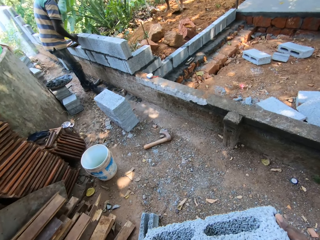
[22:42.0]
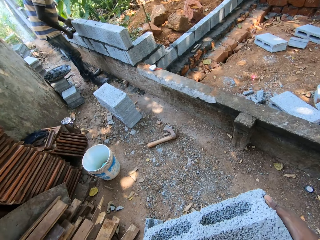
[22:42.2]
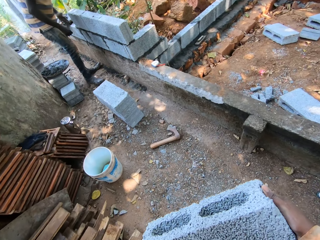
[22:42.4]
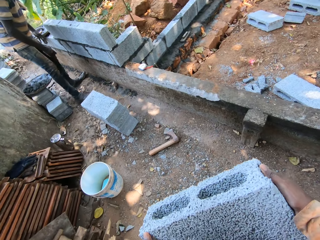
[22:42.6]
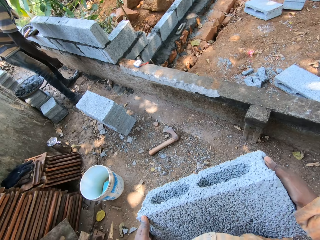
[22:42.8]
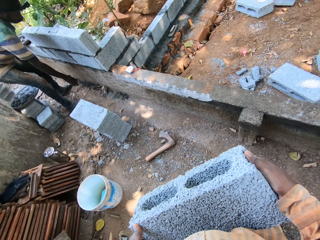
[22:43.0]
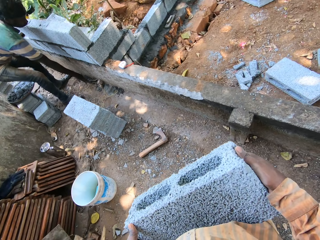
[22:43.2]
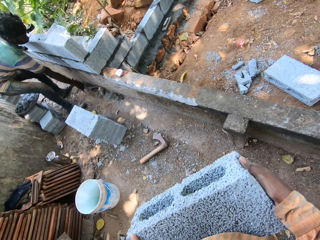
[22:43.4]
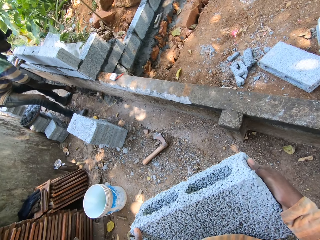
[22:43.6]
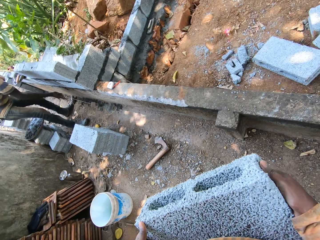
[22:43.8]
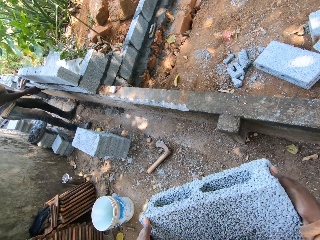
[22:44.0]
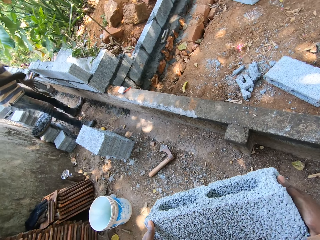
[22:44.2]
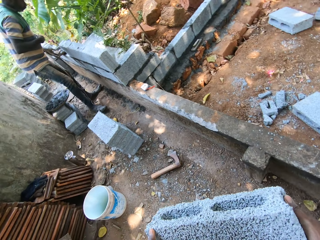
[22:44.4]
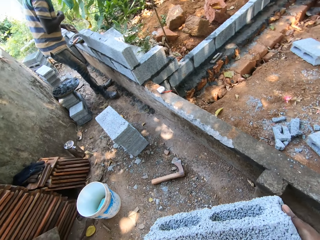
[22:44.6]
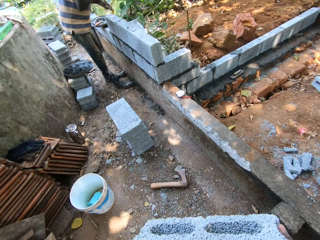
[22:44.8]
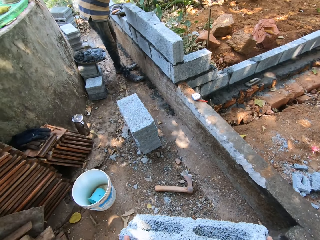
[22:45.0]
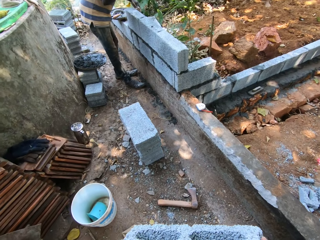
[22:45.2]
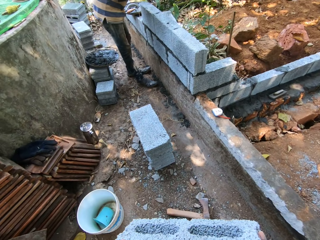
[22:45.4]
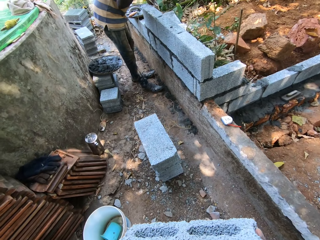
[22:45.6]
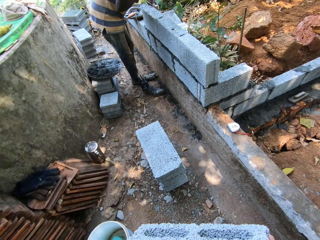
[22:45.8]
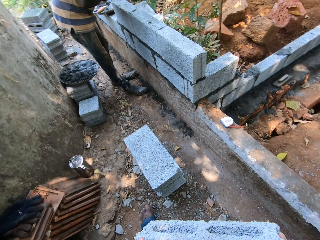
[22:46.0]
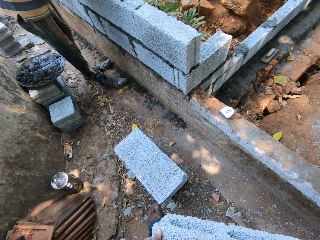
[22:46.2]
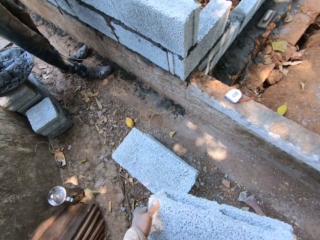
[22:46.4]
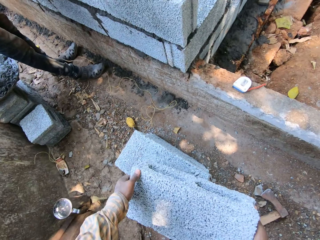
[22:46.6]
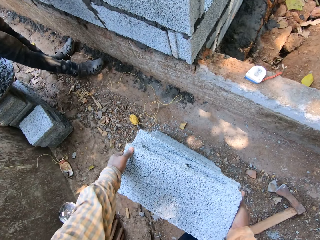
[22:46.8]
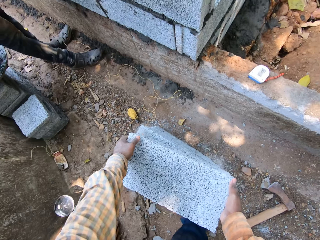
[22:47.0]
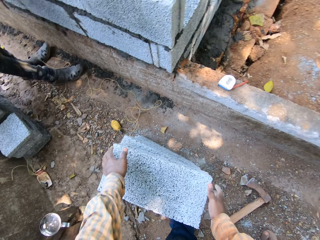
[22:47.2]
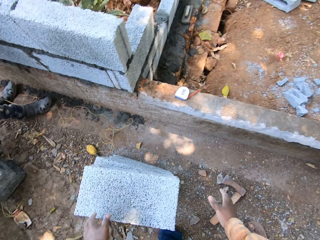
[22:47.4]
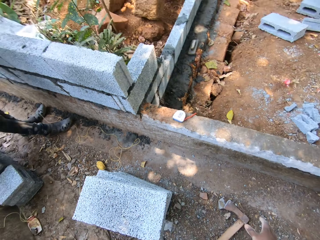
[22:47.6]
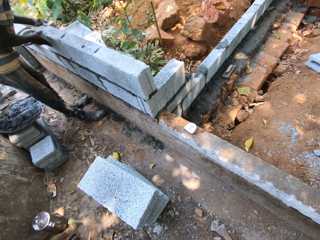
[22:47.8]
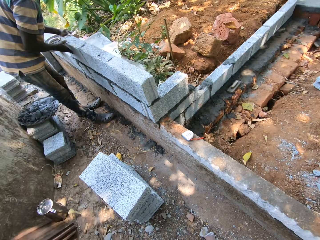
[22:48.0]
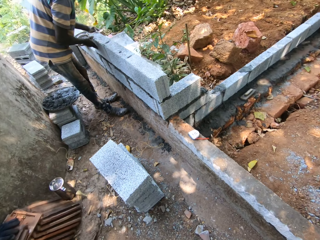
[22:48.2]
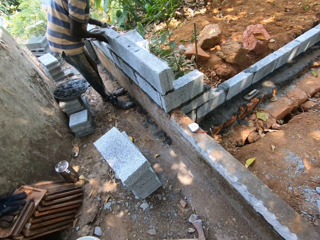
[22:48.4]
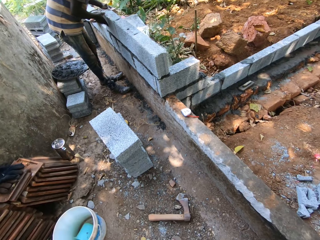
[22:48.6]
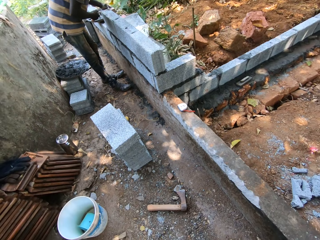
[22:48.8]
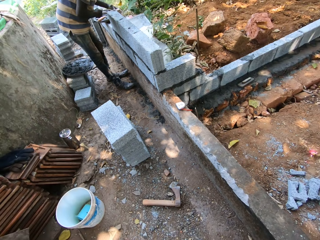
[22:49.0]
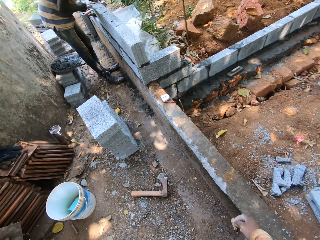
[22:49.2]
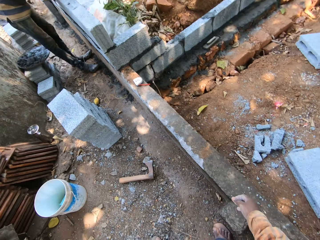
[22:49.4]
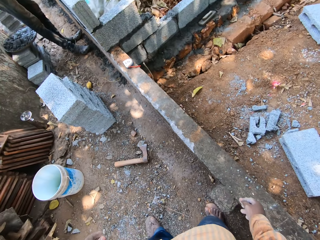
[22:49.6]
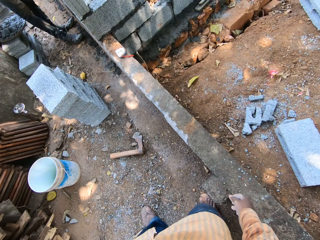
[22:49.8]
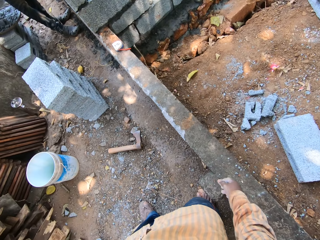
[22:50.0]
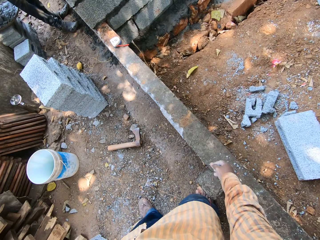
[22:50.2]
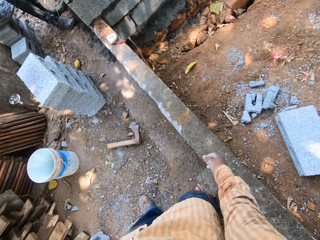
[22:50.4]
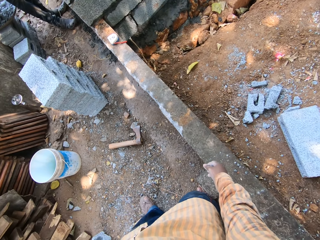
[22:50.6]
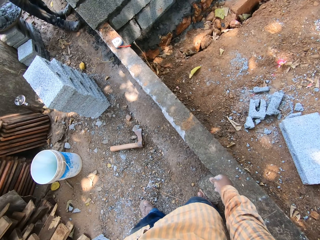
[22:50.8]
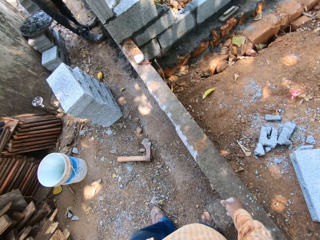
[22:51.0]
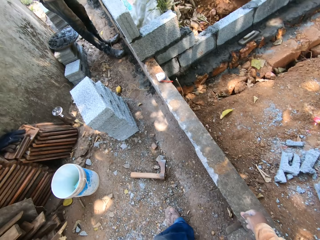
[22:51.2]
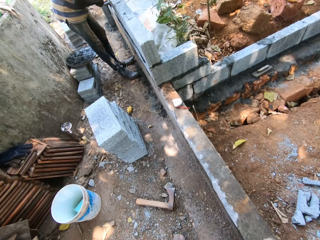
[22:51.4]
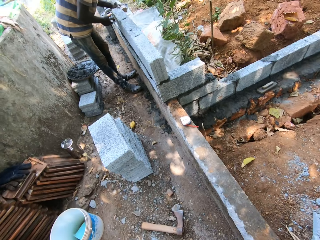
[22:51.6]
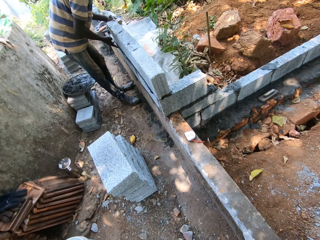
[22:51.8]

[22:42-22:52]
A man picks the plumb bob from the ground with his right hand. The man holds the plumb bob with both hands. The camera wearer walks. They place the concrete block on a stack of blocks with both hands. They talk to the man. The man places the plumb bob on a wall with both hands.

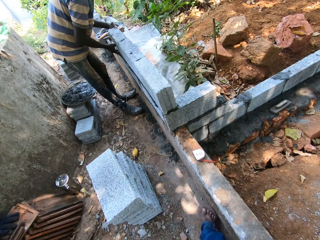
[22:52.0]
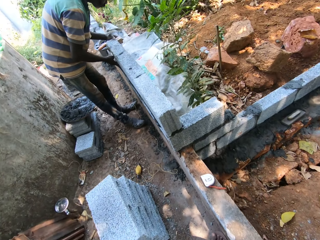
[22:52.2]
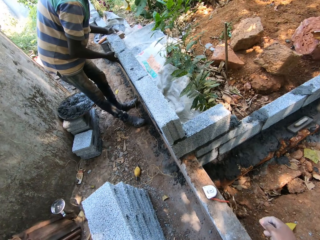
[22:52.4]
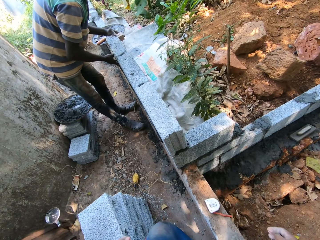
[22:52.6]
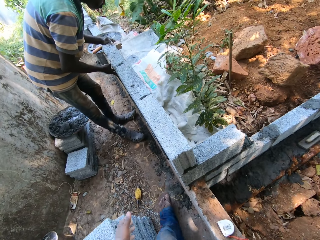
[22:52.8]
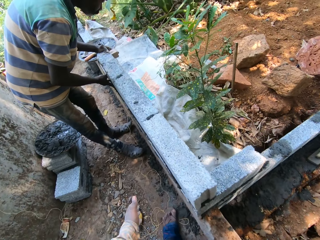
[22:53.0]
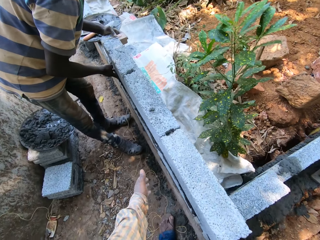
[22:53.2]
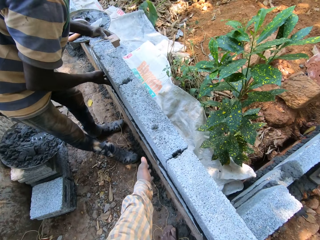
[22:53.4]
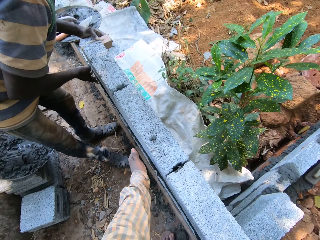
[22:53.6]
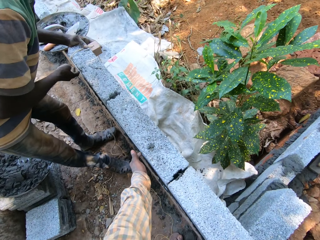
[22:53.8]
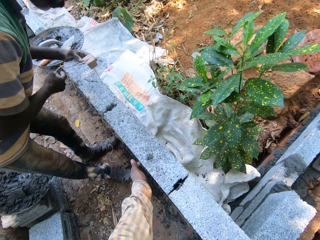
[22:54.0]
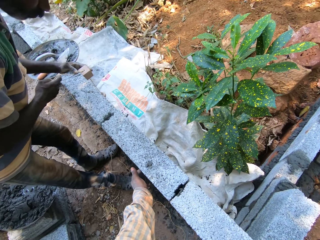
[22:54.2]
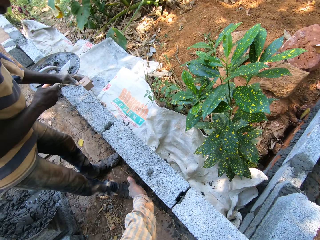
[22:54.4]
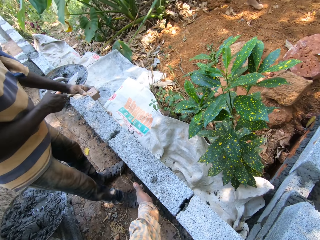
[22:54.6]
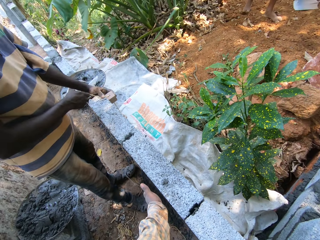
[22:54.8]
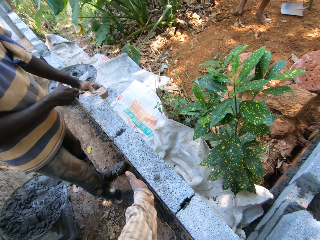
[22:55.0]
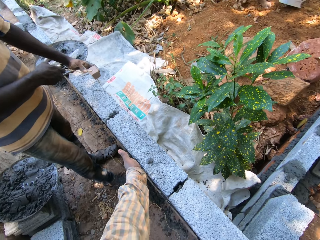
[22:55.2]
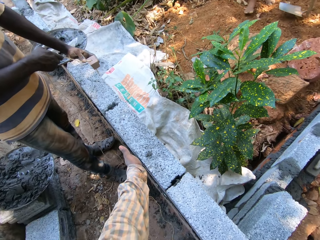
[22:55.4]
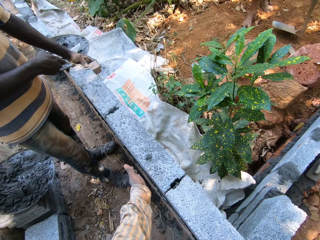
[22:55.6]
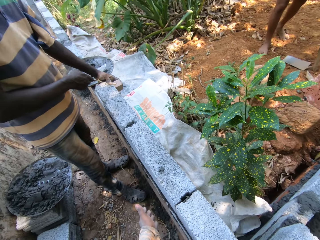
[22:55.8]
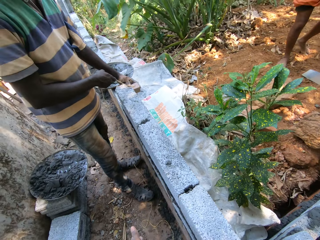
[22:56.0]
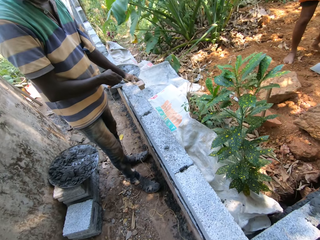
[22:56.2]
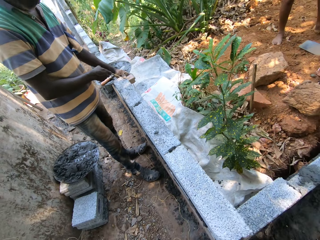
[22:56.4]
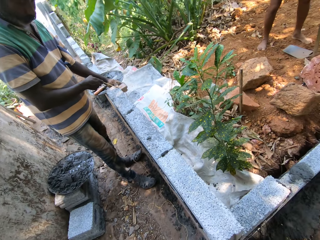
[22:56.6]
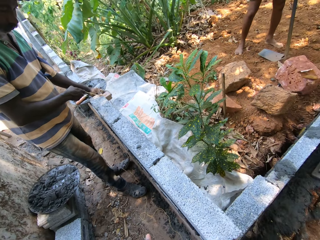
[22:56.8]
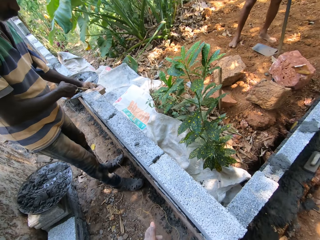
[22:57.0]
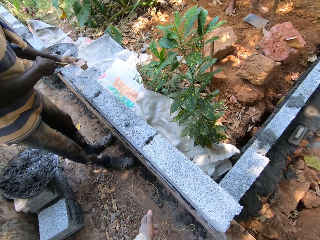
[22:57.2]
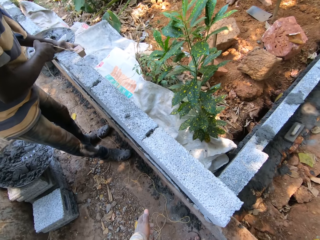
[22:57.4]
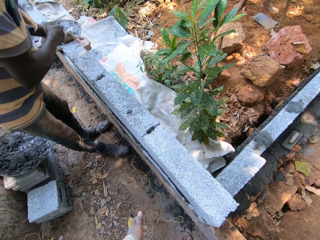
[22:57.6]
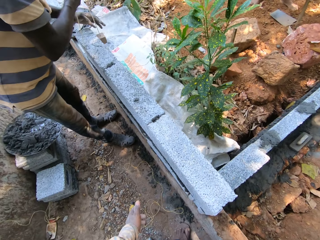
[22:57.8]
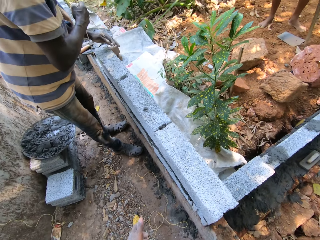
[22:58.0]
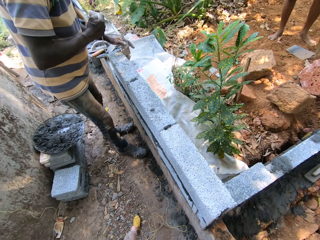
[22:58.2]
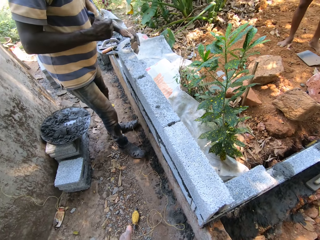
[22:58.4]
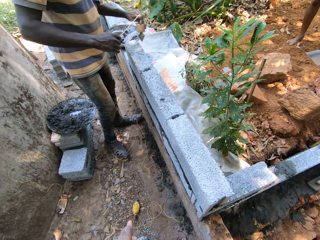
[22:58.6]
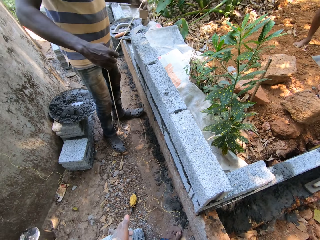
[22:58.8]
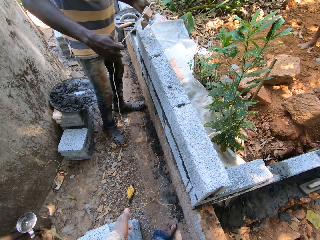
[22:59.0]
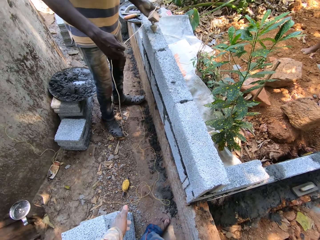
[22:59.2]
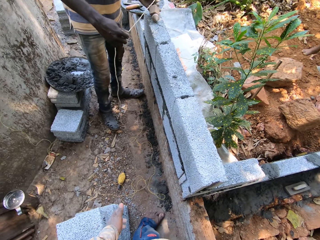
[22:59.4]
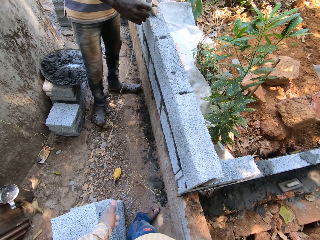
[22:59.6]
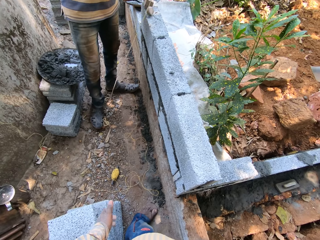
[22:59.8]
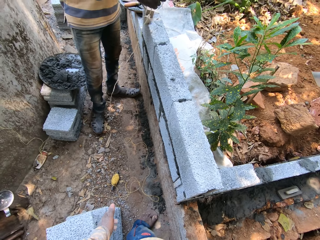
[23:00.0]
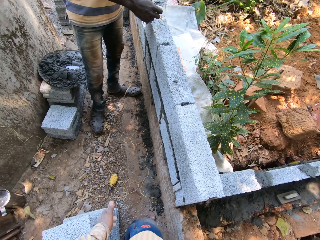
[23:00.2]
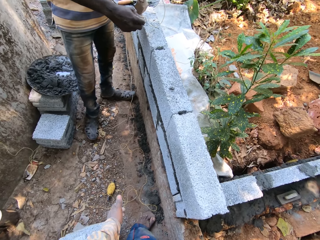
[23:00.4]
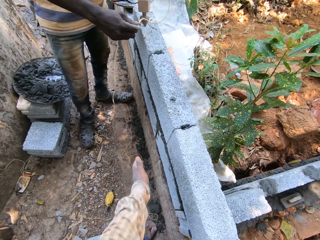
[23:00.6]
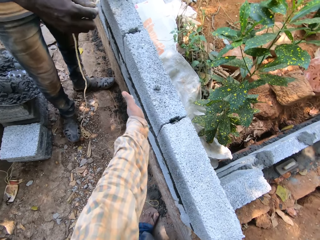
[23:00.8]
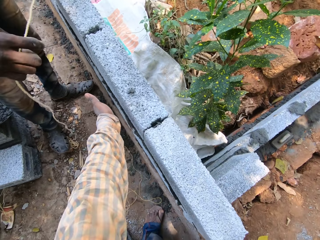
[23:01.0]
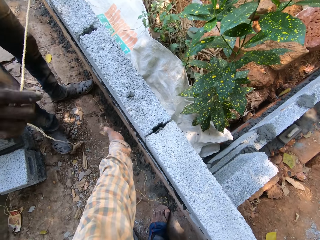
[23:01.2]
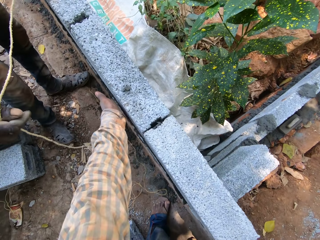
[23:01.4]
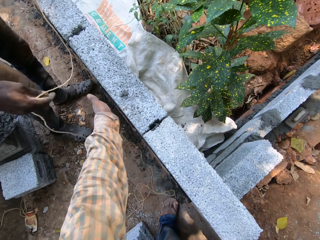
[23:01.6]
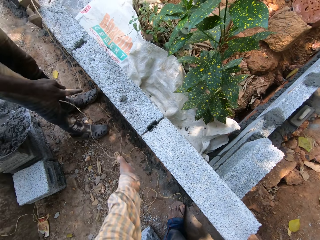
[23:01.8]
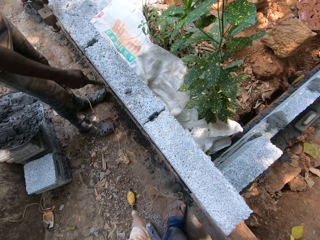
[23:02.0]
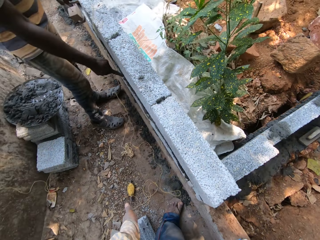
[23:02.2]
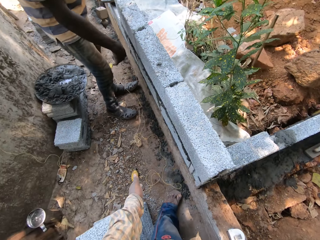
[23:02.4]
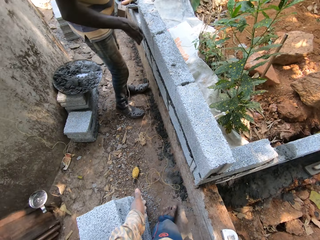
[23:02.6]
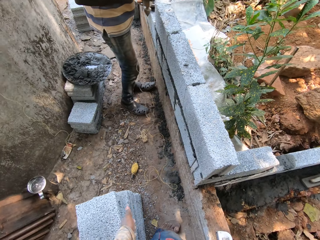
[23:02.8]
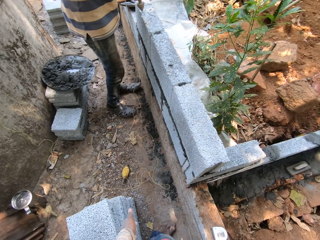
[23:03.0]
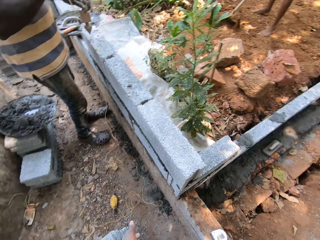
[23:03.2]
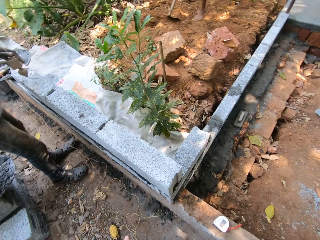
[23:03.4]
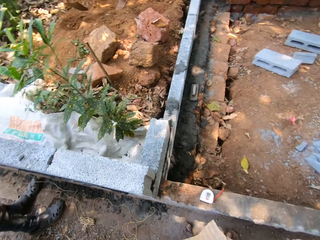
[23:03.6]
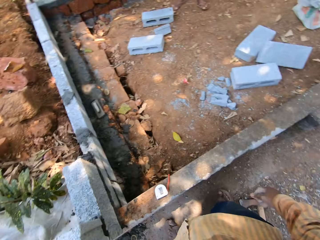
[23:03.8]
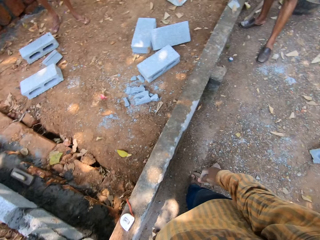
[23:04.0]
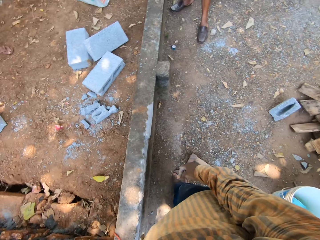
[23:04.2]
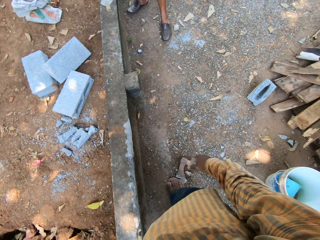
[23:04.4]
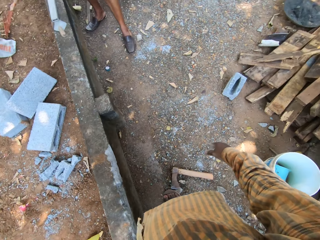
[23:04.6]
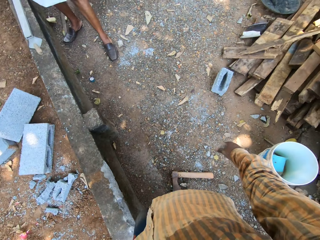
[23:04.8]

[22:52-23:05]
The camera wearer interacts with the man at the construction site. He touches the wall with his left hand. He holds the wall. He looks around. The man holds the plumb bob with both hands. The camera wearer gesticulates with his left hand.
